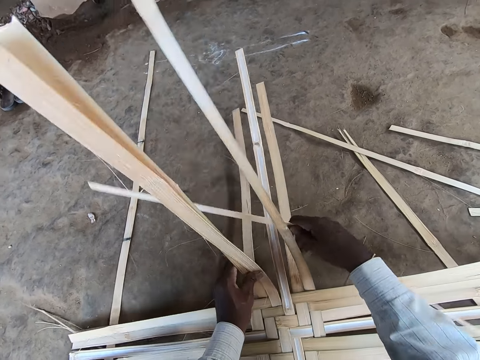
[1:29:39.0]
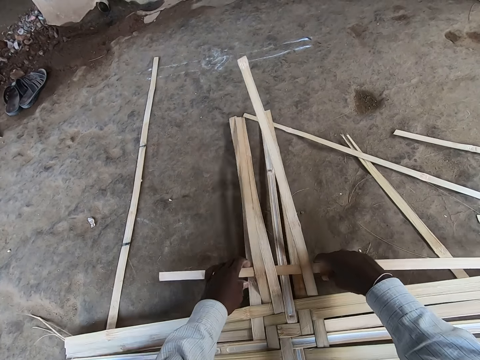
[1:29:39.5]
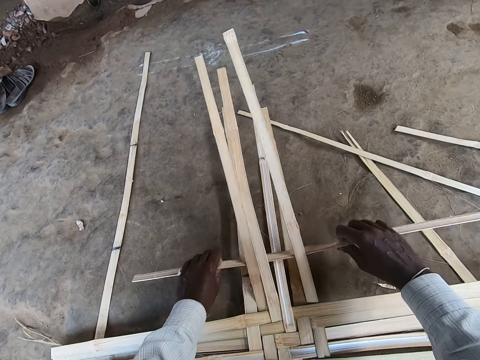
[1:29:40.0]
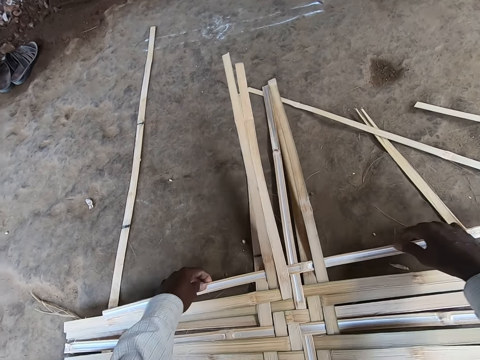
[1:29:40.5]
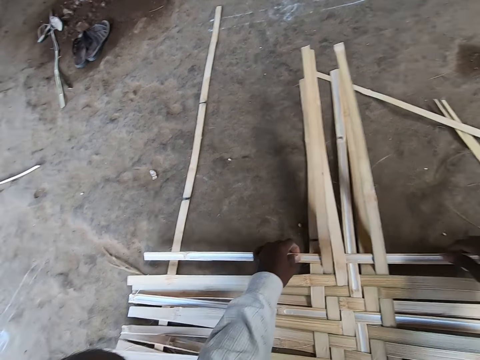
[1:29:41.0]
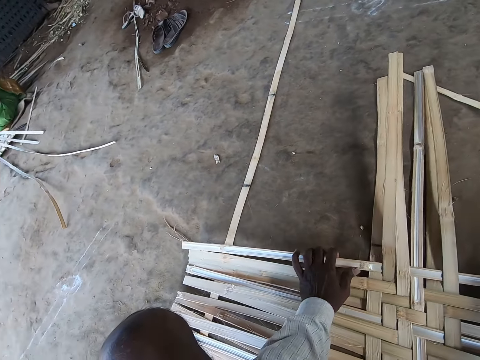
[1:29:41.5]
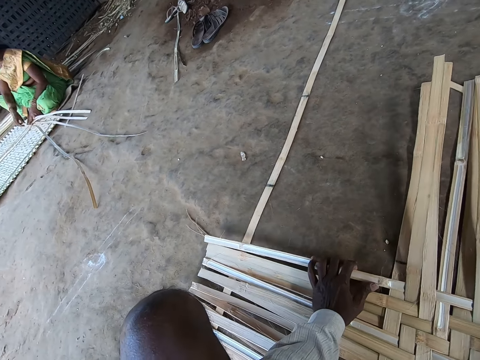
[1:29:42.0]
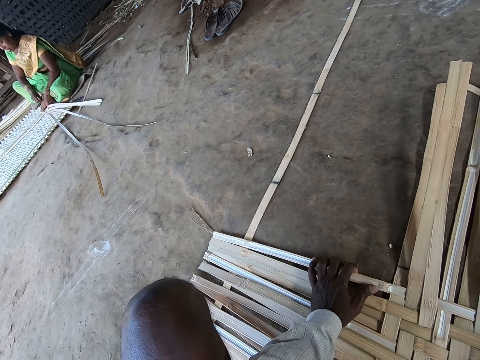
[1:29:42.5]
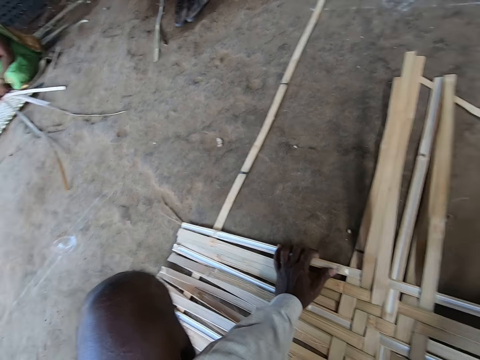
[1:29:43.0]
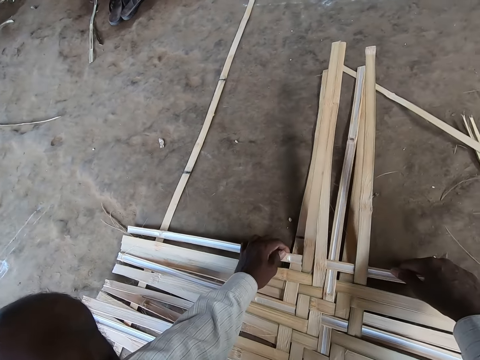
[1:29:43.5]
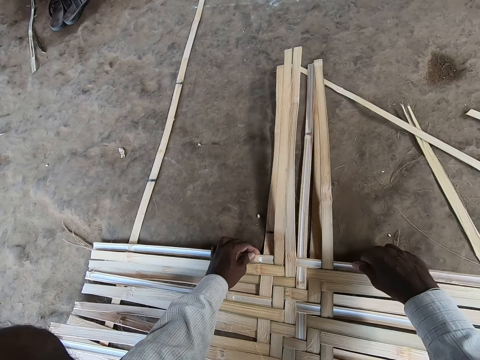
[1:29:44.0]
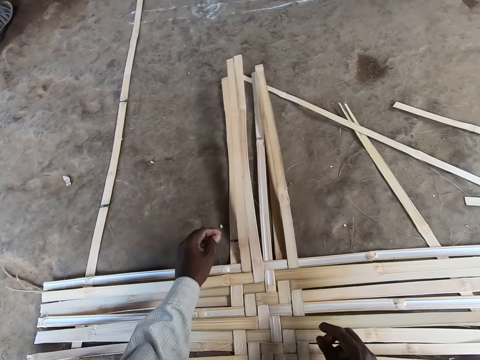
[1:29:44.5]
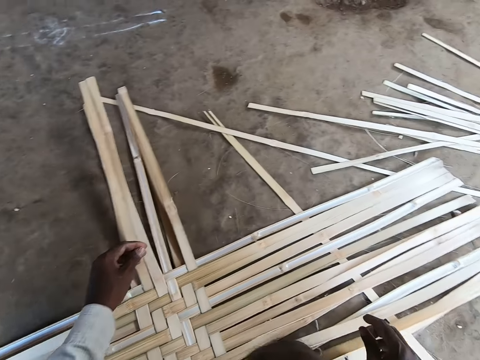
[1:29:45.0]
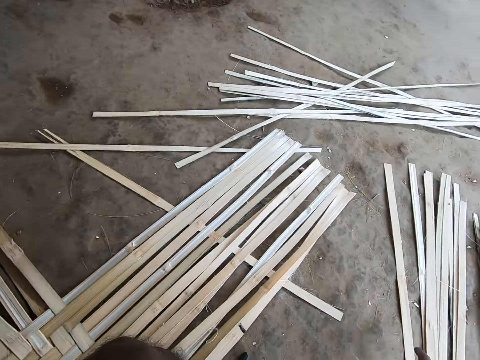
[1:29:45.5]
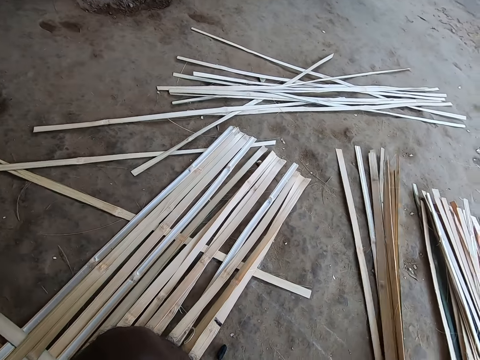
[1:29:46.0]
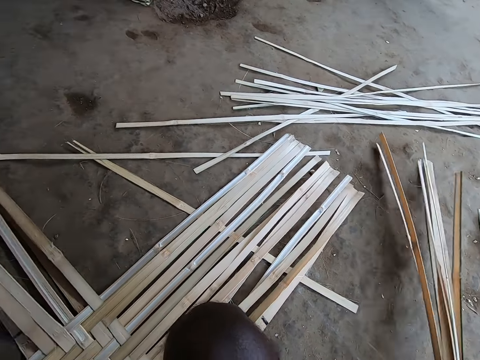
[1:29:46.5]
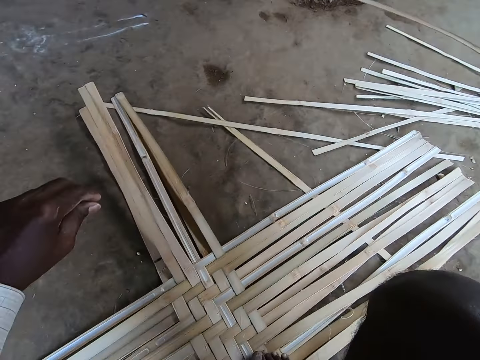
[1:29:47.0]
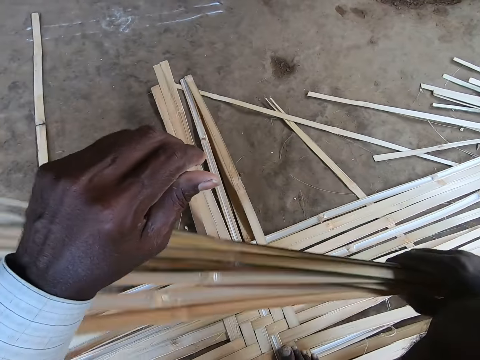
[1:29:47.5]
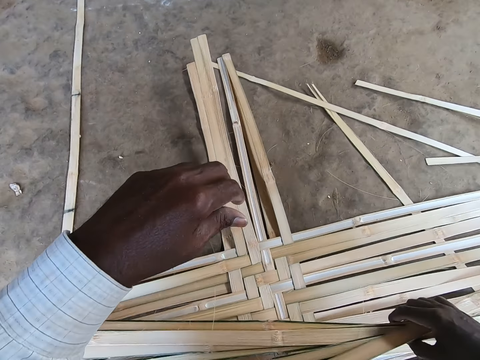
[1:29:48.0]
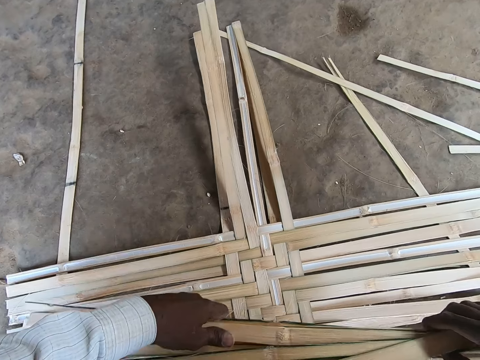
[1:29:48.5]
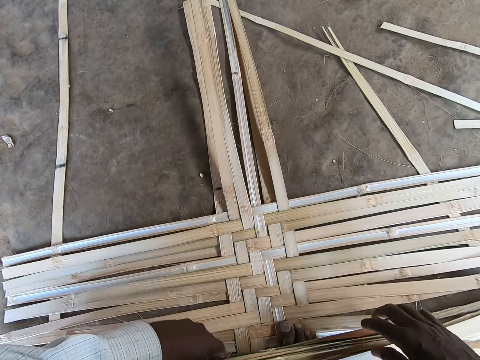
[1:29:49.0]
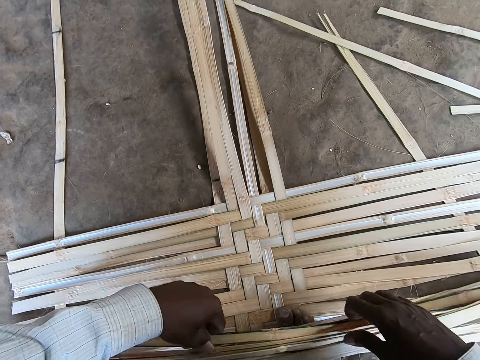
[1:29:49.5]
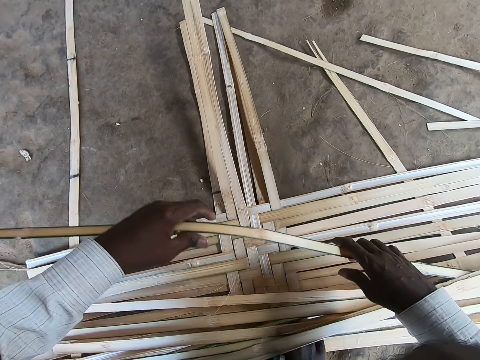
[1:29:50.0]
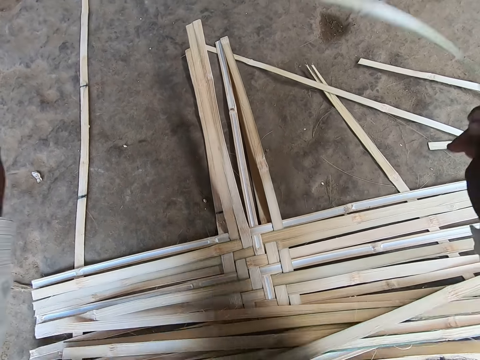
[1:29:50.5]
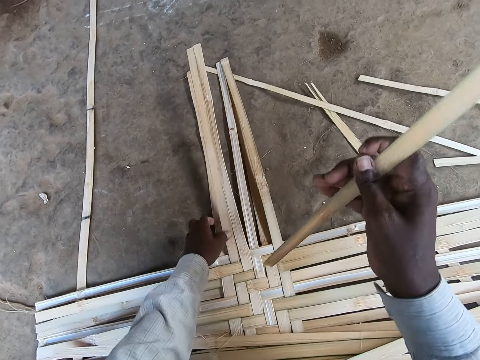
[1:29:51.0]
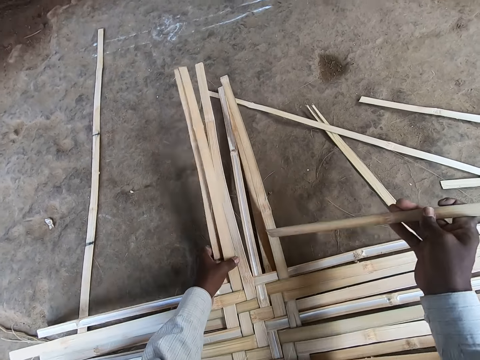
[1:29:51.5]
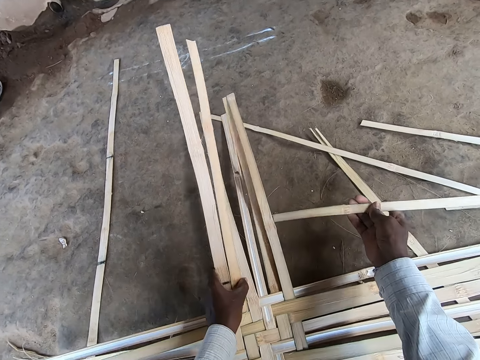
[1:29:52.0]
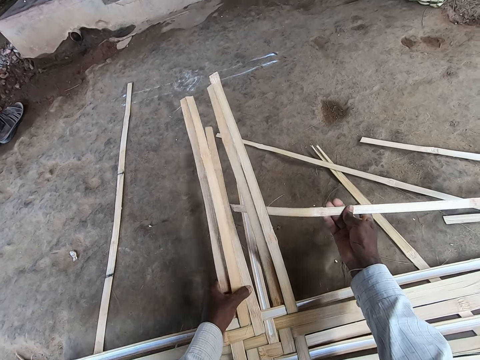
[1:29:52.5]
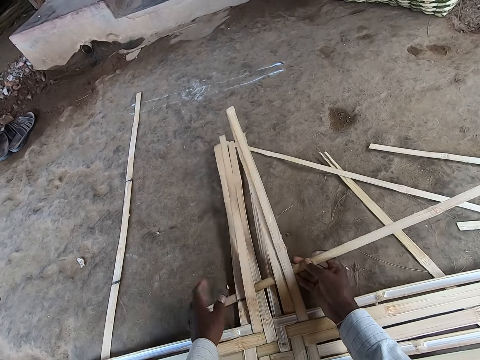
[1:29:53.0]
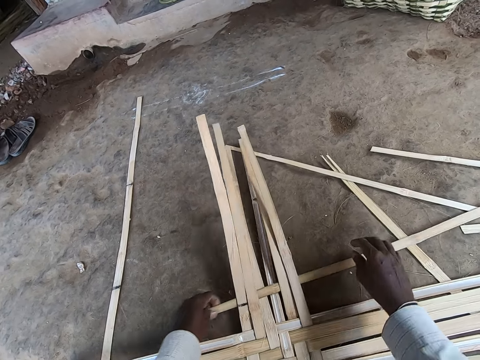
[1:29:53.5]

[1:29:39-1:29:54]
The camera wearer places the papyrus reed between other papyrus reed and adjusts the papyrus reed with his hands. He converses with a female. He sorts the bamboo strips on the ground with his right hand. He picks up the bamboo strips from the ground with his right hand. He drops the bamboo strip on the ground with both hands. He picks up the bamboo strips from the ground with both hands. He takes the bamboo strip from his left hand with his right hand. He weaves the bamboo strips on the ground with both hands. He places the papyrus reed between other papyrus reed.

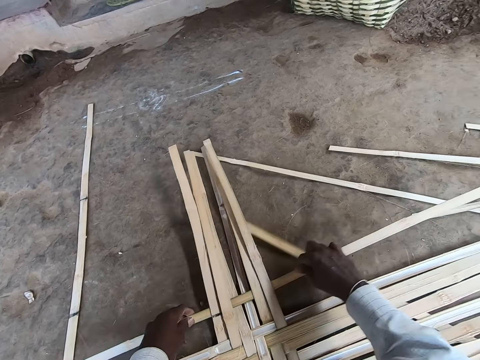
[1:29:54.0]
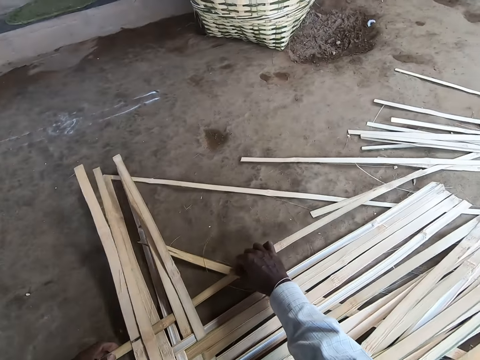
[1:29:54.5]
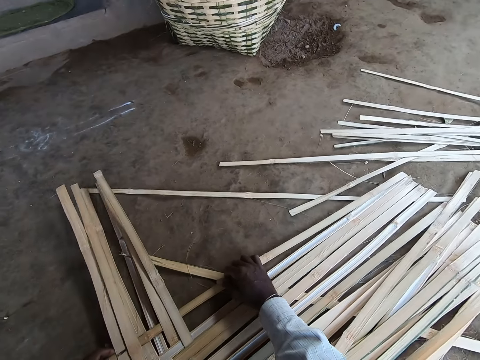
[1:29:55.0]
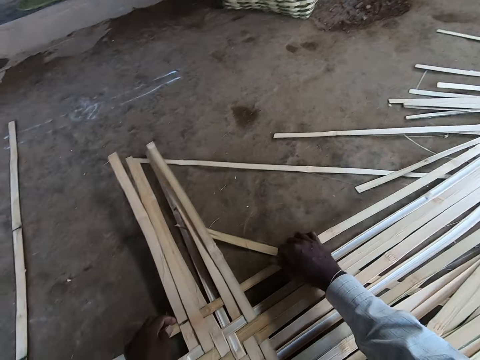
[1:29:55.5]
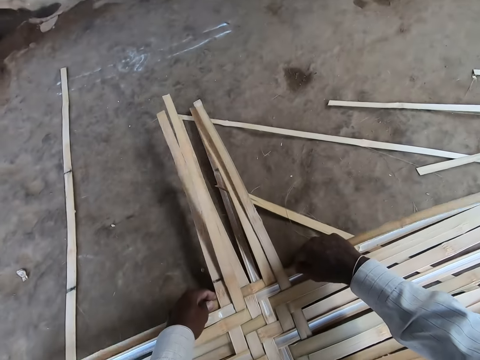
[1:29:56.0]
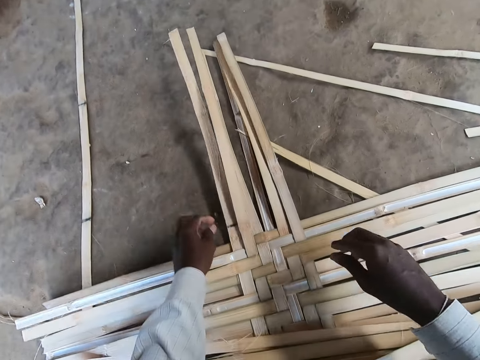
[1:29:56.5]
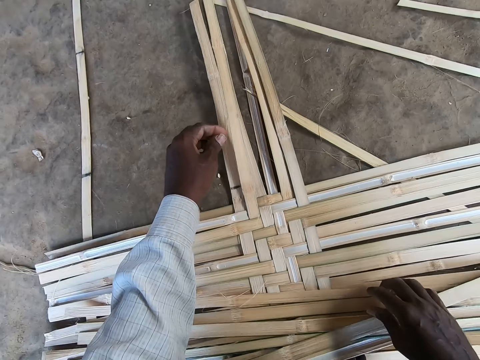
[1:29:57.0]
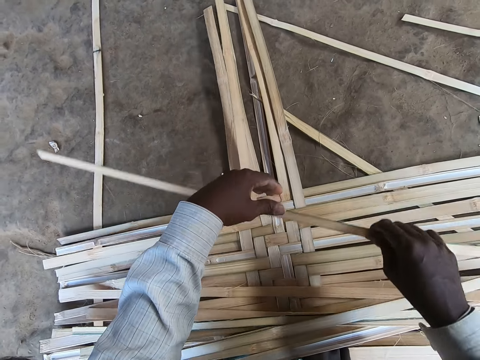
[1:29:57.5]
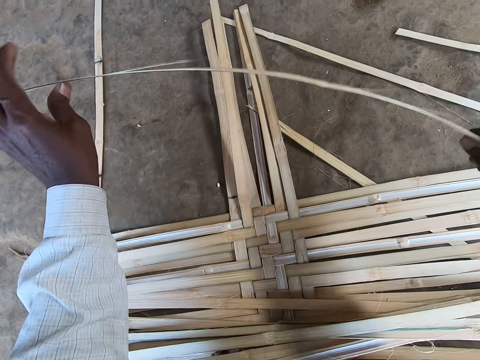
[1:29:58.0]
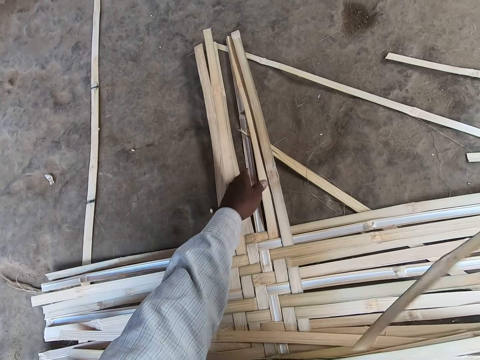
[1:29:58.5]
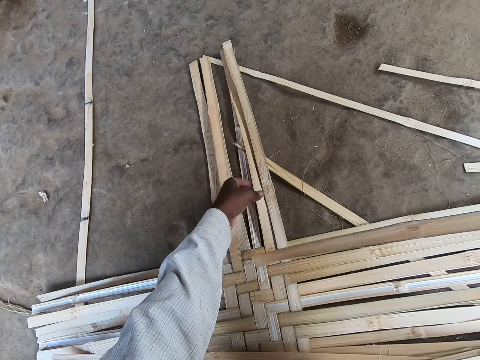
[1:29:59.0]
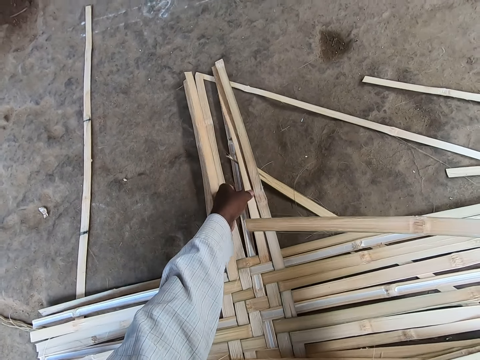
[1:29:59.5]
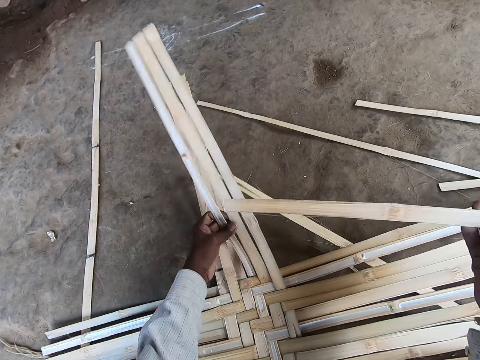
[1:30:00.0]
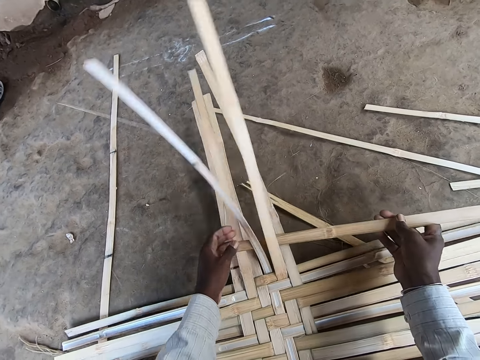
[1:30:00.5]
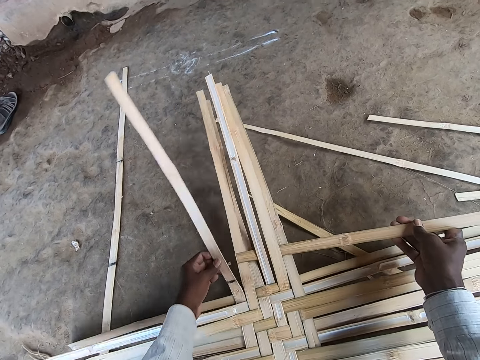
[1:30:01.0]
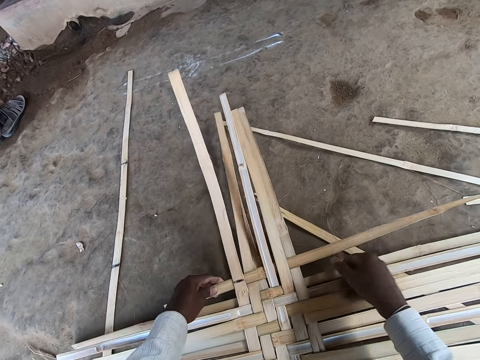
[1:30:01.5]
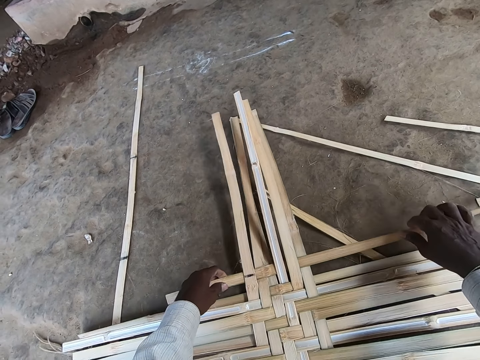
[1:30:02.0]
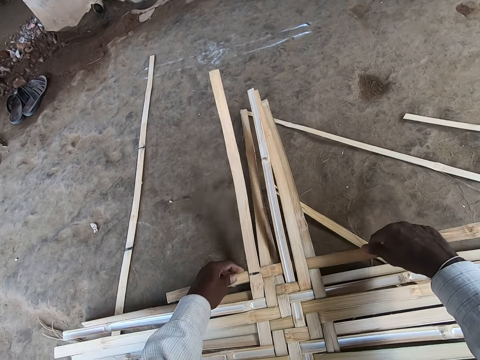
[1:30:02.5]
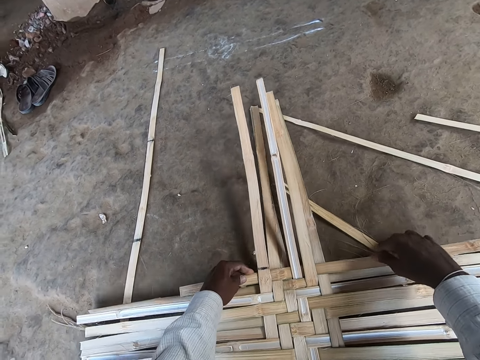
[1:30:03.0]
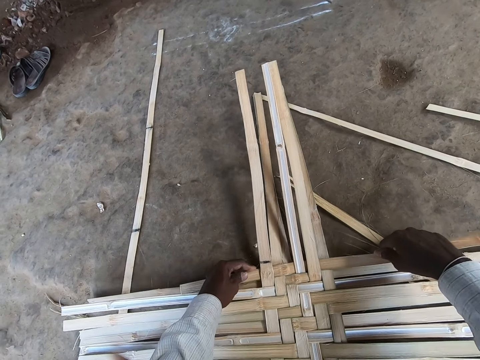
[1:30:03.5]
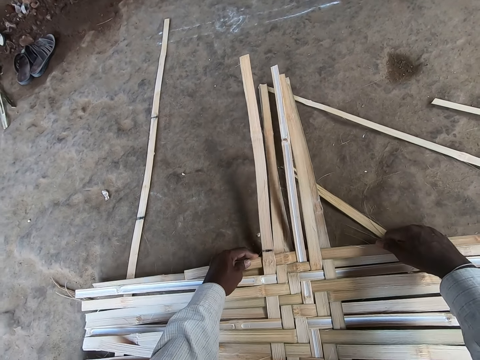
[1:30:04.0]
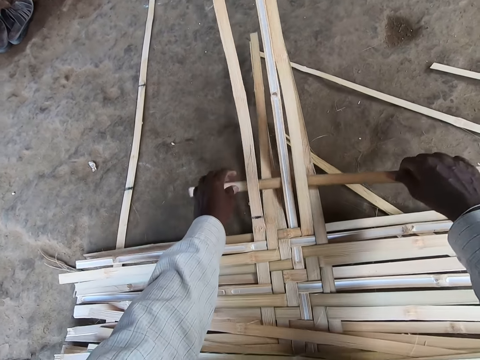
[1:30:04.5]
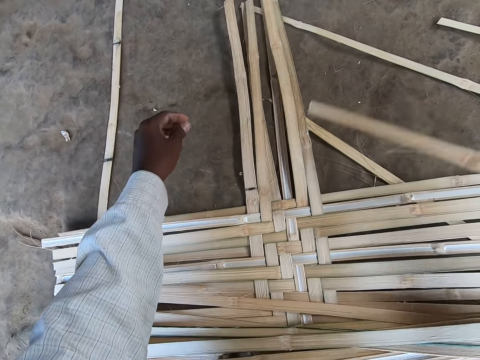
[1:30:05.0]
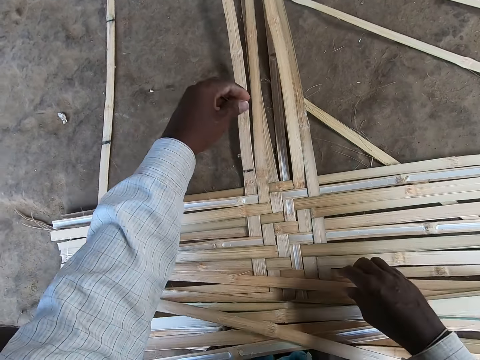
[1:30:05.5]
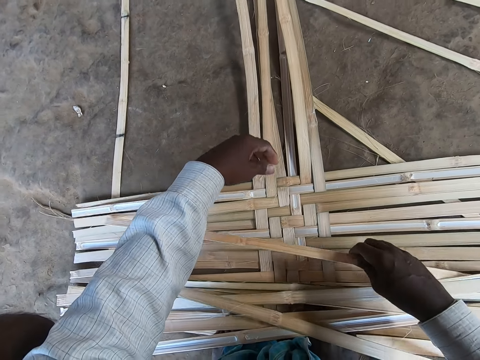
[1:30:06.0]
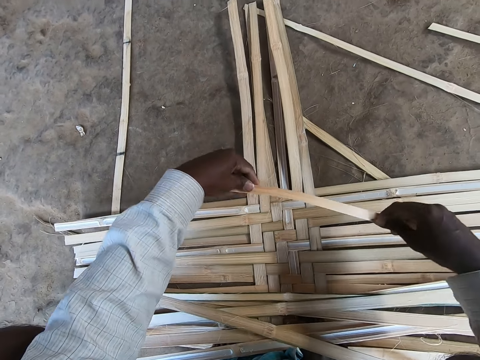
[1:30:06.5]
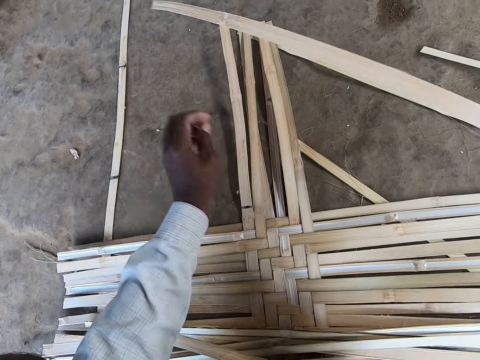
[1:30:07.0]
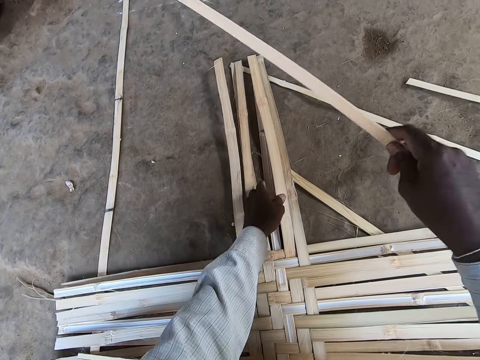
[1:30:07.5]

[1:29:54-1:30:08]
The camera wearer adjusts the papyrus reed with his hands. He converses with a female. He picks up the bamboo strips from the ground with his right hand. He holds the bamboo strip with both hands. He takes the bamboo strip from his left hand with his right hand. He weaves the bamboo strips on the ground with both hands. He places the papyrus reed between other papyrus reed and adjusts the papyrus reed with his hands. He removes the bamboo strip from the bamboo strips with his right hand. He drops the bamboo strip on the ground. He picks up the bamboo strips from the ground with his right hand. He holds the bamboo strip with both hands. He takes the bamboo strip from his left hand with his right hand. He weaves the bamboo strips on the ground with both hands.
